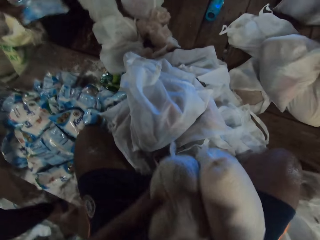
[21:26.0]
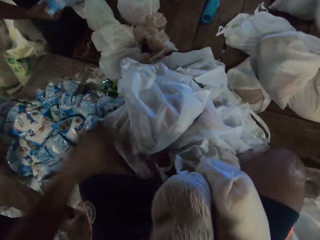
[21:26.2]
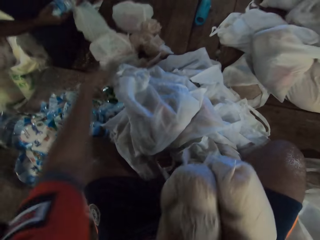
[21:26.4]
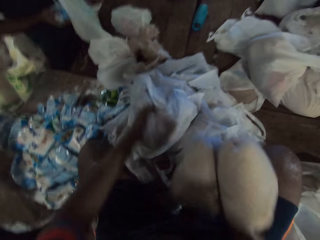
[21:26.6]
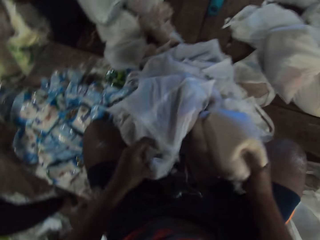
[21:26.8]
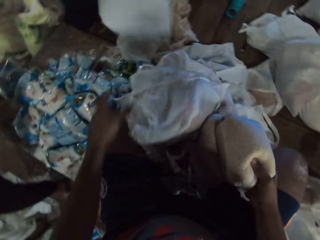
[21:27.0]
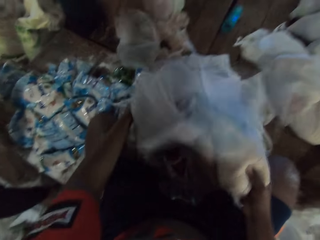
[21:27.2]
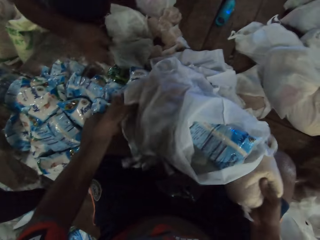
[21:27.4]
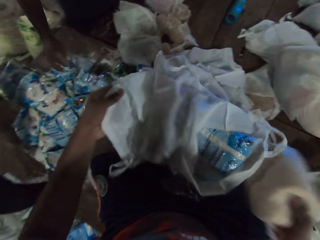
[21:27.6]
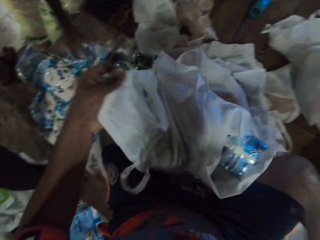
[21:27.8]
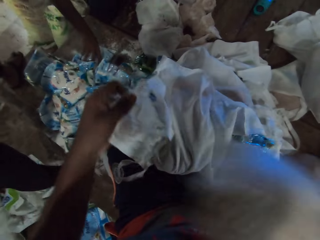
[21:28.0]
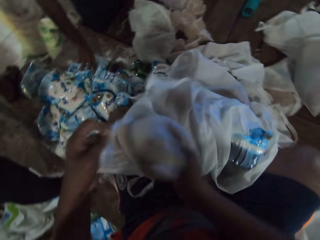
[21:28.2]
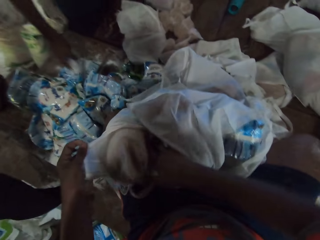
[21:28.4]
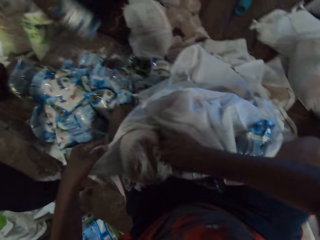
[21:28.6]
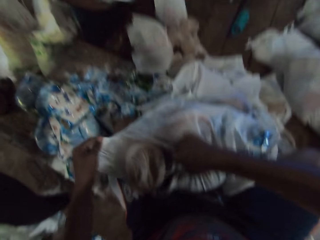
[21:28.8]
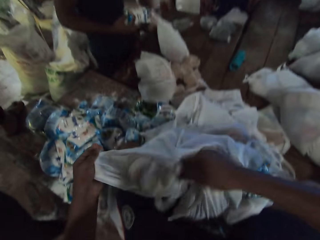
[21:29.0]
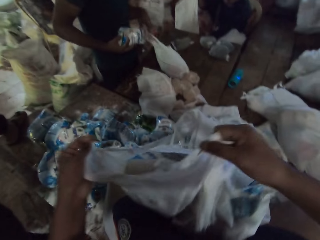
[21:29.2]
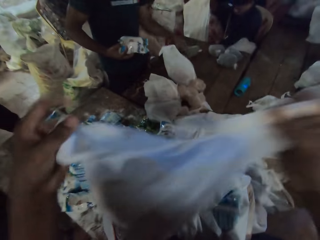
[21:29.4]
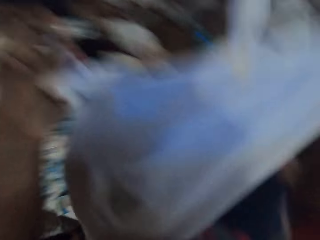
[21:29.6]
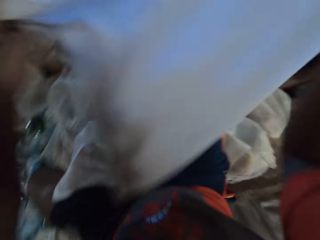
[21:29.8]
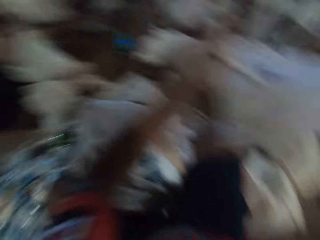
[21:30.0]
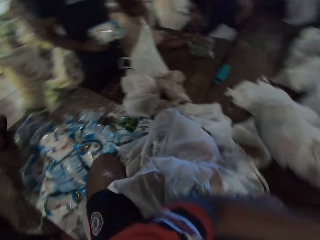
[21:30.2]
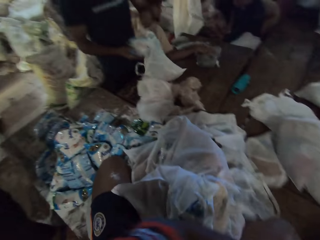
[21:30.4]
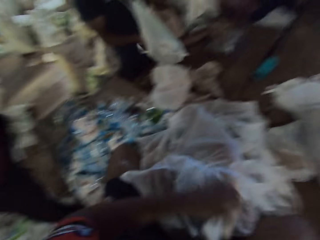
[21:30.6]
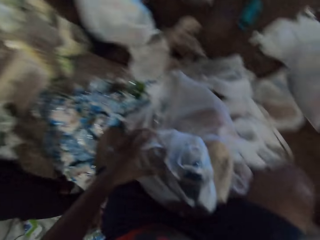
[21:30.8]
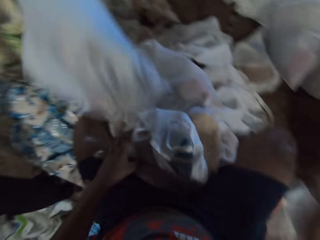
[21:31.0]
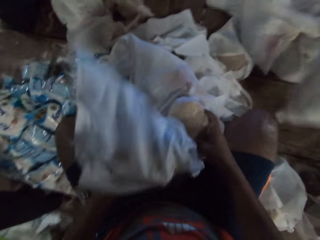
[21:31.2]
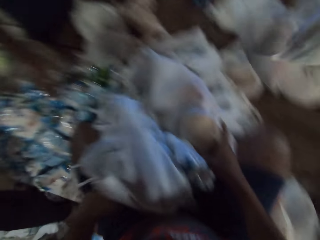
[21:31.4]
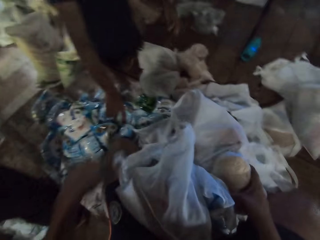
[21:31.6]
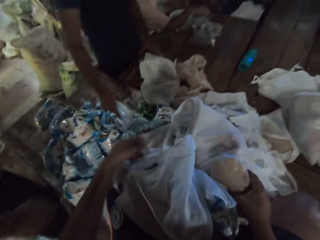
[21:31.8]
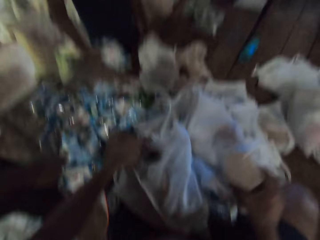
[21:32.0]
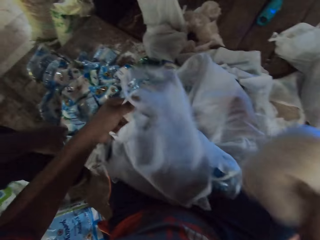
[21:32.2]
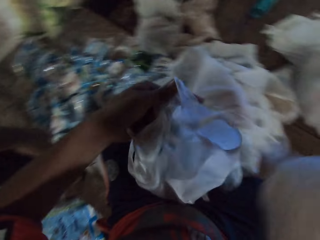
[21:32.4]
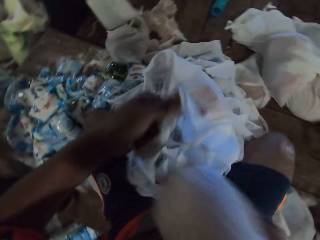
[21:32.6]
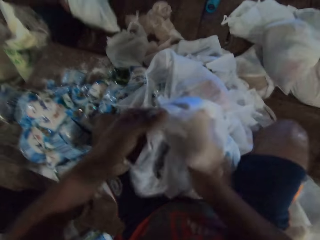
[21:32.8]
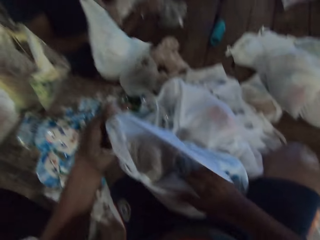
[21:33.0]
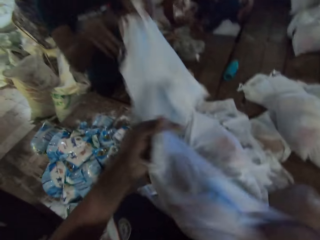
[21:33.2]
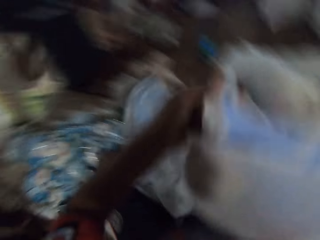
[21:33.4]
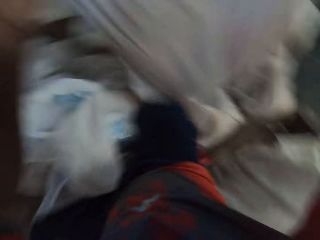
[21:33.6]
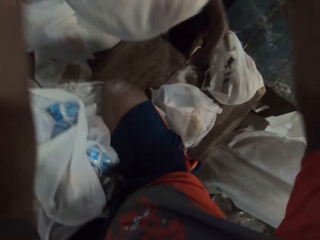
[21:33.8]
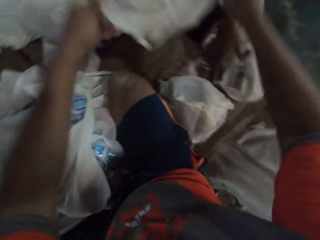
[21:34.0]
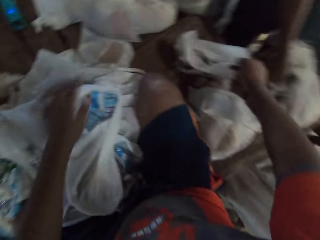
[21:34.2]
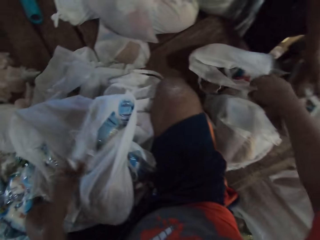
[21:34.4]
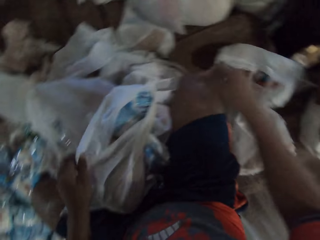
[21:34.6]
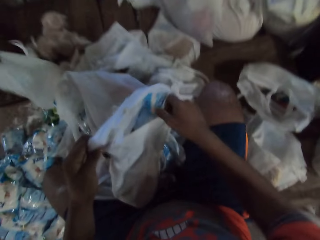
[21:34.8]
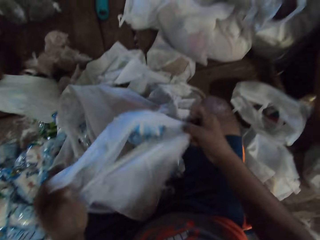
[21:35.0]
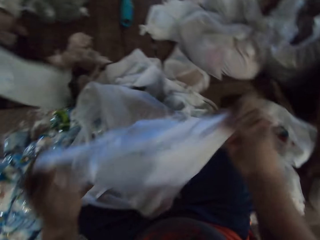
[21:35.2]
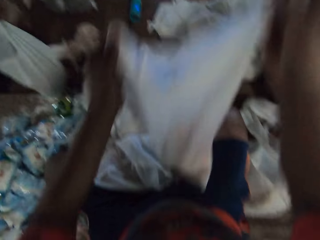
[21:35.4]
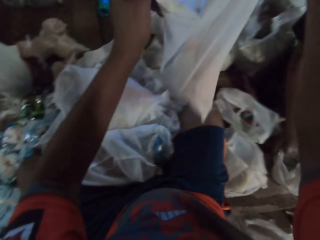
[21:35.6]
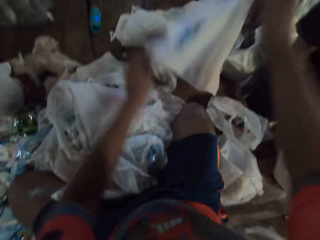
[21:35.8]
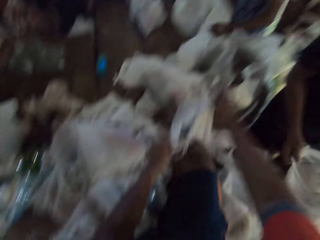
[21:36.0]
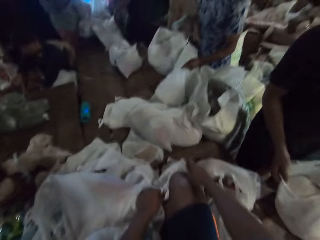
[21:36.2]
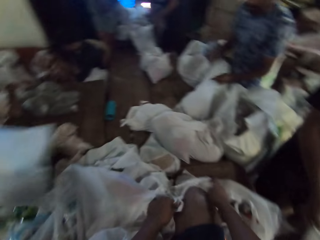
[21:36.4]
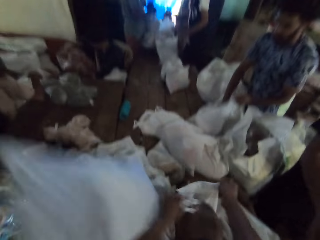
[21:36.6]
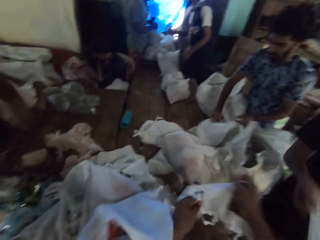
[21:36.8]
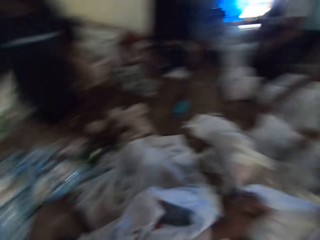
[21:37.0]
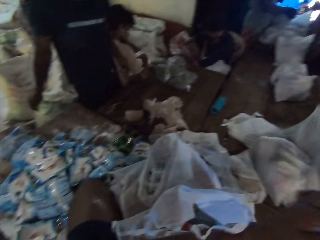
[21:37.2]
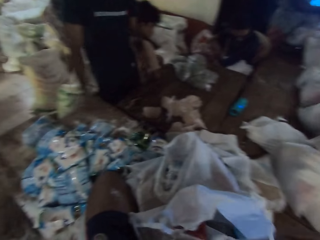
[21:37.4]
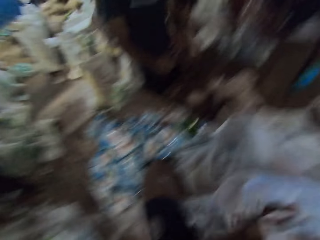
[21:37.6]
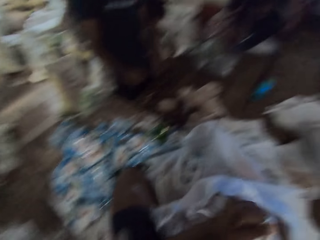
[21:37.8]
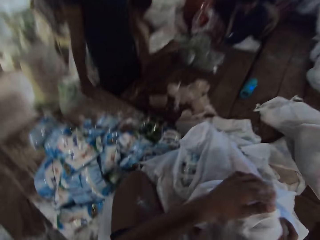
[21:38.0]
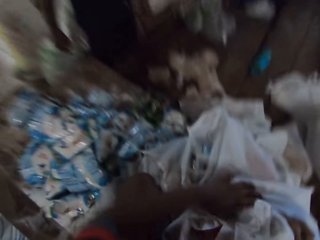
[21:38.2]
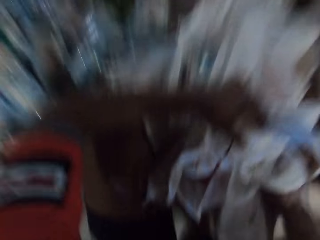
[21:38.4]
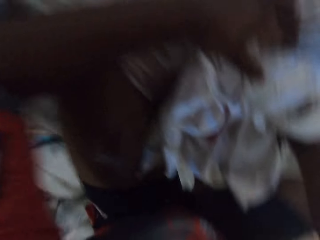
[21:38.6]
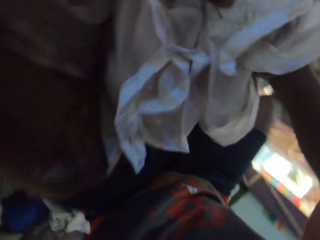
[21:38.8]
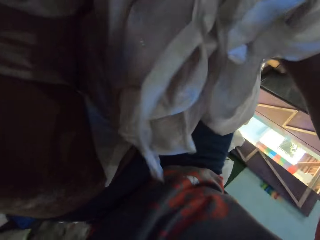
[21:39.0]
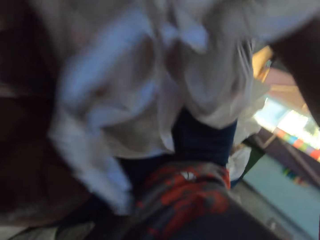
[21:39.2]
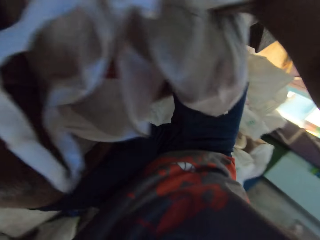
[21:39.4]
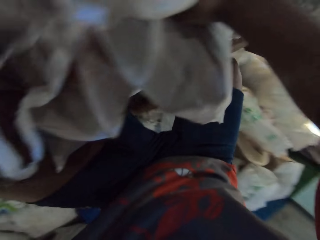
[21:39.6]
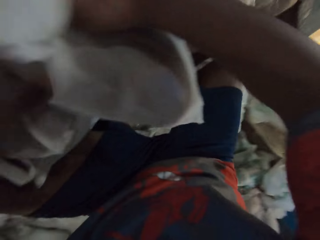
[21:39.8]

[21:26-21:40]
A man bags a pack of sugar with his right hand. The camera wearer picks the plastic bag from the table with his left hand. The man throws the plastic bag on the table with his hands and picks a pack of sugar from the table with his right hand. The camera wearer puts the bags into the plastic bag with his right hand. The man opens a plastic bag on the table with his left hand. The camera wearer carries the plastic bag from the table with his hands. The man puts the pack of sugar into the plastic bag in his left hand. The camera wearer puts aside the carrier bag. The man drops the plastic bag on the table with his hands. The camera wearer picks a bag from the table with his right hand. Another man carries the plastic bag from the table with his hands. The first man picks a pack of sugar from the table with his right hand. The camera wearer opens the plastic bag on the table with his left hand. The first man puts the pack of sugar into a plastic bag in his left hand. The camera wearer puts the bag into the plastic bag with his right hand. The first man drops the plastic bag on the table with his hands. The camera wearer moves the plastic bag from the table with his hands. He drops the plastic bag on the floor with his hands. He carries the plastic bag from the table with his hands. The first man picks a plastic bag from the table with his right hand. The camera wearer drops the plastic bag on the floor with his hands. A third man puts a pack of chips into the plastic bag with his right hand. The first man drops a plastic bag on the table with his hands. The camera wearer converses with the first man.

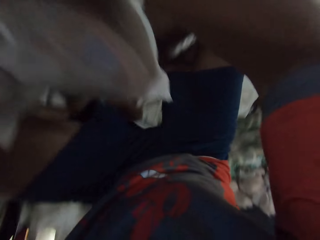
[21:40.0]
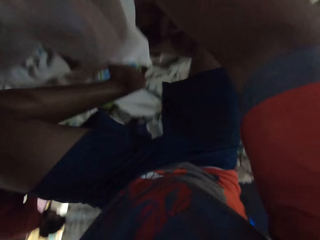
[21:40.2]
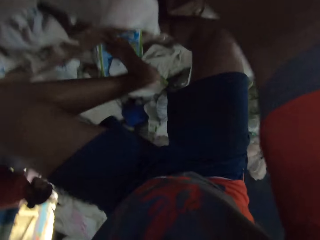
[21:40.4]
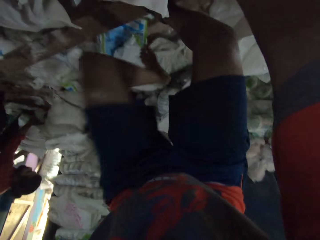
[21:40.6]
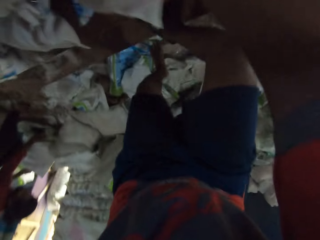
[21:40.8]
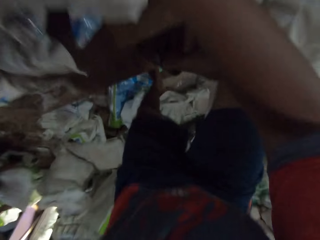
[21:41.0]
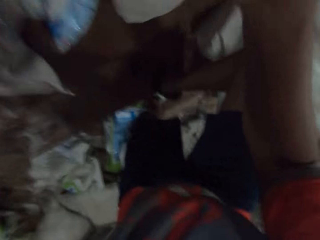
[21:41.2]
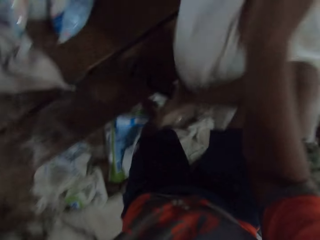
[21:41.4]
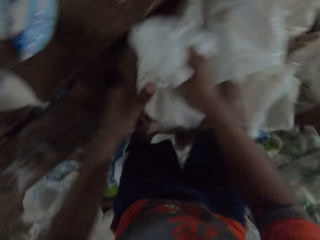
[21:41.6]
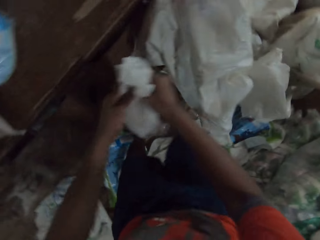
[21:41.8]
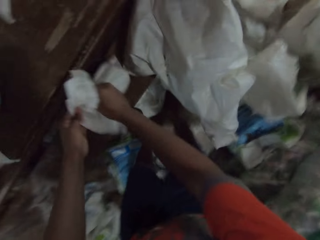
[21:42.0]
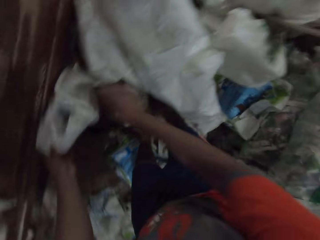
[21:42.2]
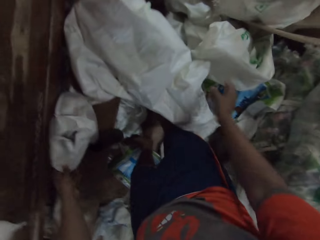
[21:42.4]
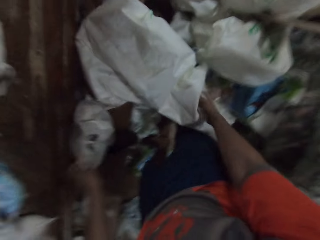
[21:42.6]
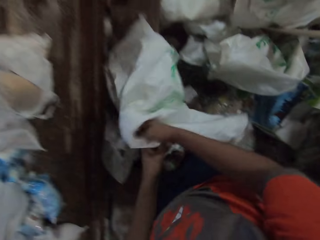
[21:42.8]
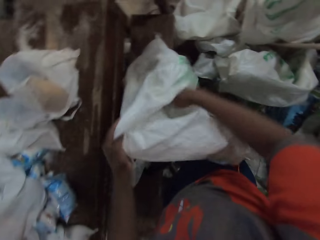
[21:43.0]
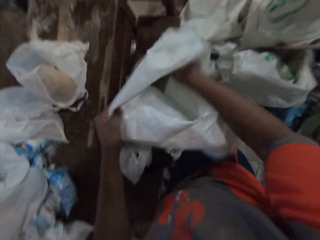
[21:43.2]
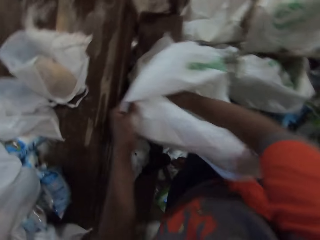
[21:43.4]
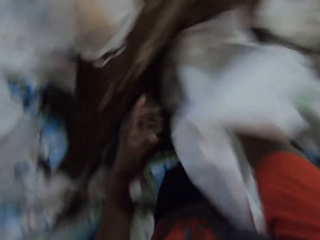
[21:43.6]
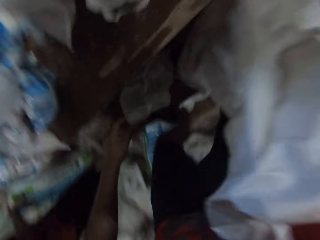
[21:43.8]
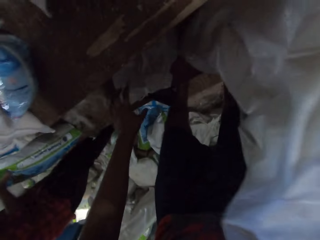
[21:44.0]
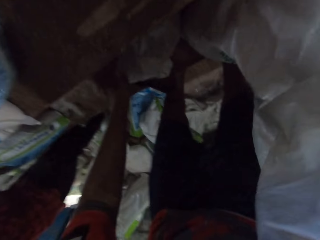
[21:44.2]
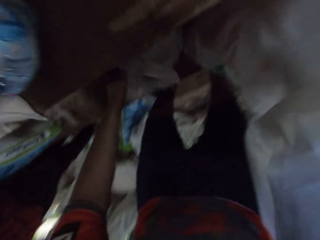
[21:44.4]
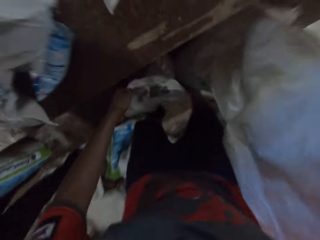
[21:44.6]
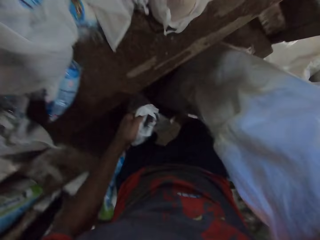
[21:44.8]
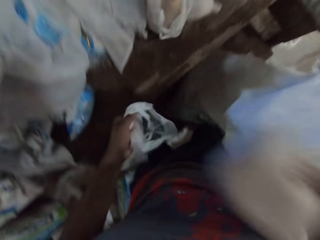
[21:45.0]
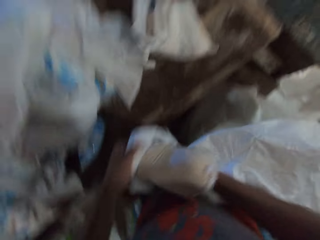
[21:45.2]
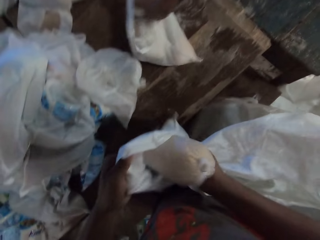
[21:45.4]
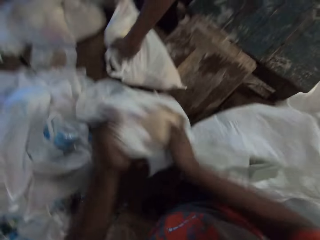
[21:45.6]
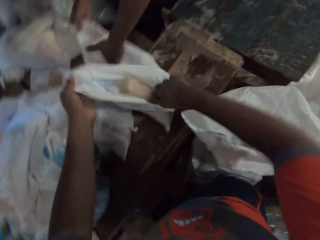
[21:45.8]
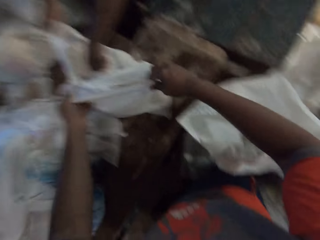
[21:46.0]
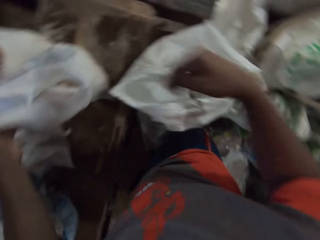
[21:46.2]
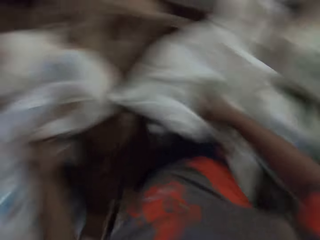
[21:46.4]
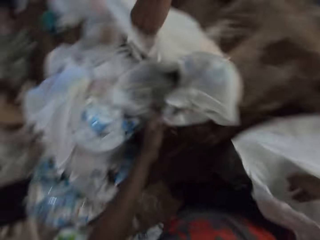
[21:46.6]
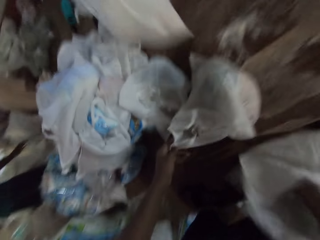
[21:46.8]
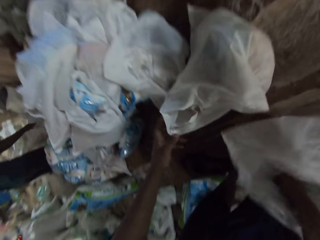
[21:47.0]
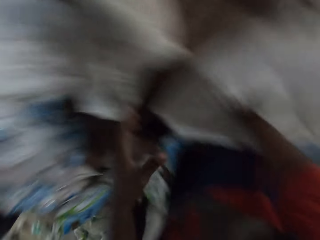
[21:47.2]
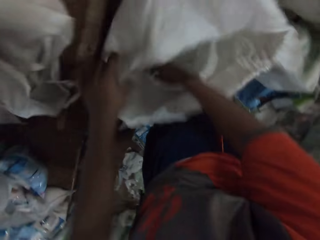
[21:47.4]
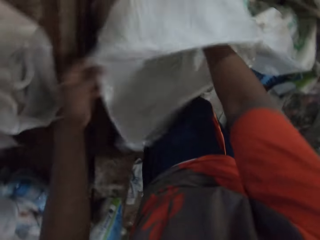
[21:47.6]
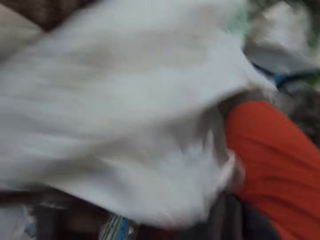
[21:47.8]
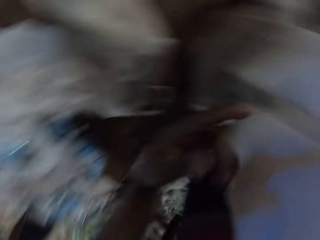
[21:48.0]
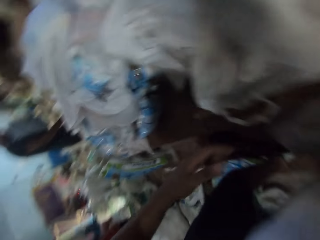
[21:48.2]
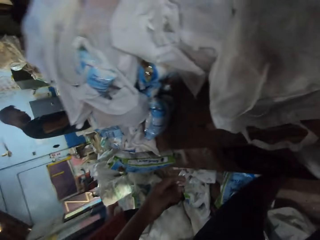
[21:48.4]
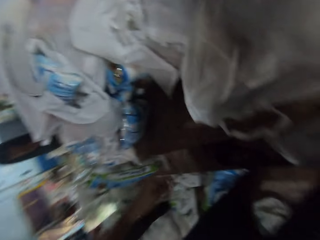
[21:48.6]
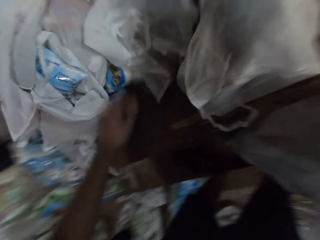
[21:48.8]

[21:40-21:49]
The camera wearer climbs down from the table. A man carries a sac bag from the floor with his hands. The camera wearer drops a plastic bag on the table with his hands. He opens a sac on the floor with his hands. He puts his right hand into the sac. He picks the plastic bag from the table with his left hand. He searches in the sack. Another man carries the plastic bag from the table with his hands and puts a bag into the plastic bag with his left hand. The camera wearer puts a bag into the plastic bag with his right hand. He takes a packed packet from the sack. He drops the plastic bag on the table with his hands. He puts his right hand into the sac. The other man moves the plastic bag from the table with his hands. The camera wearer holds a plastic bag on the table with his left hand. He holds the sac with his left hand.
